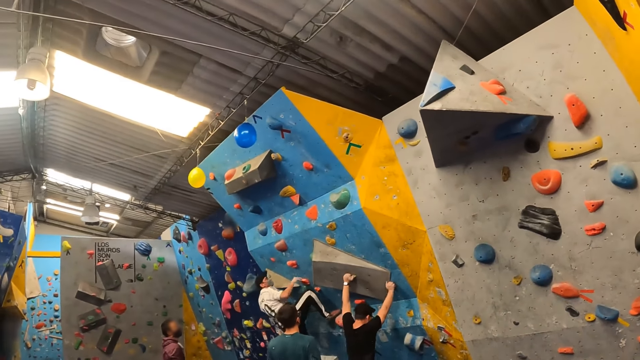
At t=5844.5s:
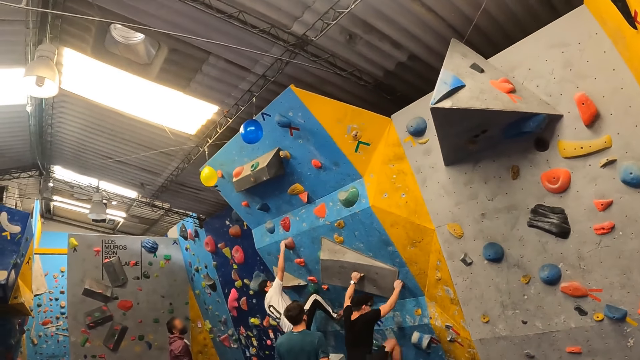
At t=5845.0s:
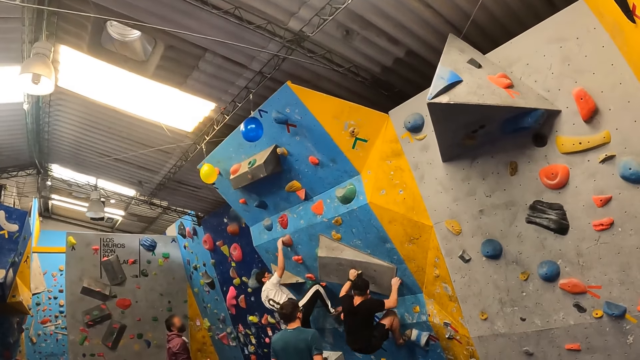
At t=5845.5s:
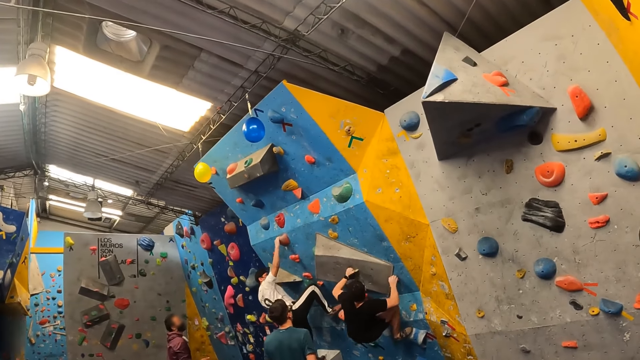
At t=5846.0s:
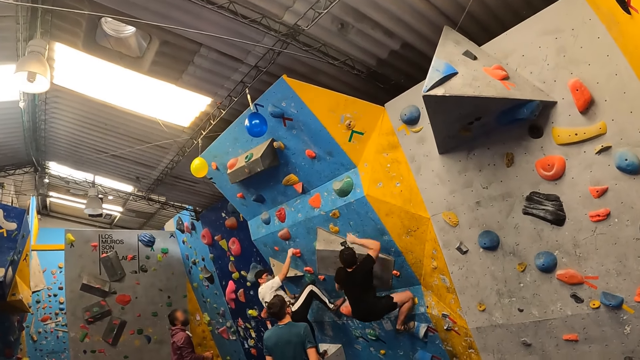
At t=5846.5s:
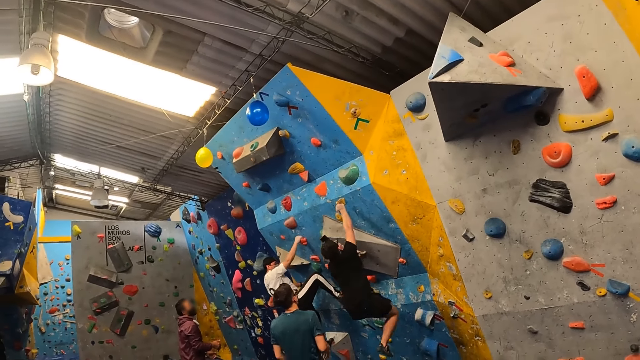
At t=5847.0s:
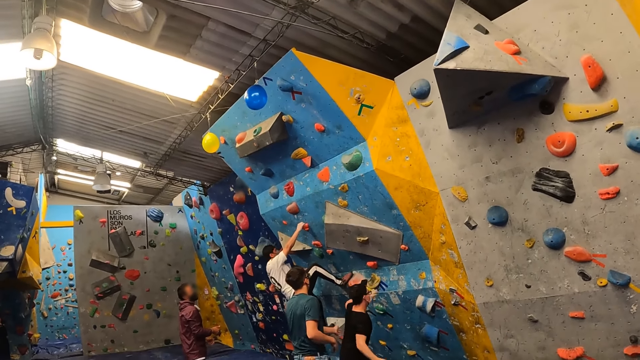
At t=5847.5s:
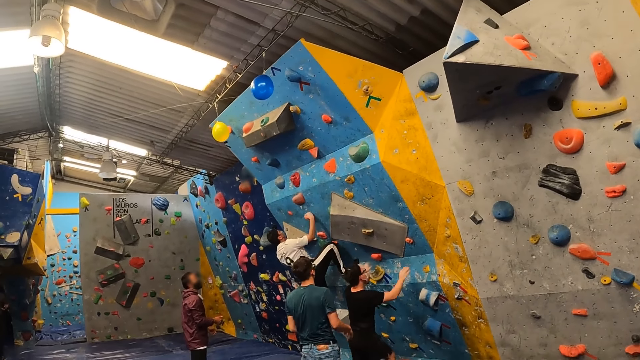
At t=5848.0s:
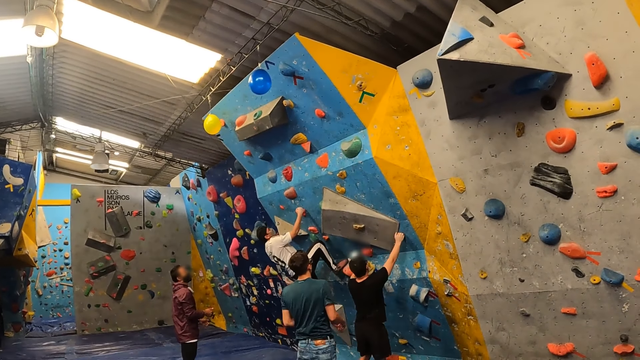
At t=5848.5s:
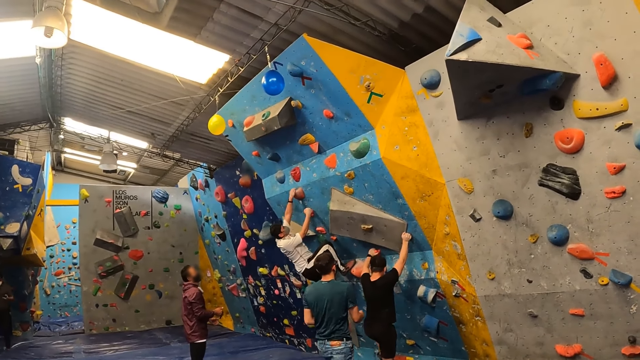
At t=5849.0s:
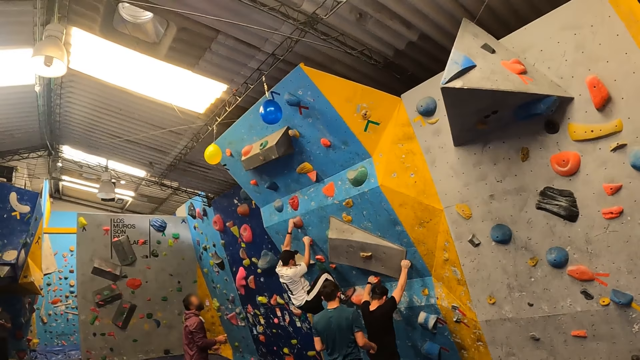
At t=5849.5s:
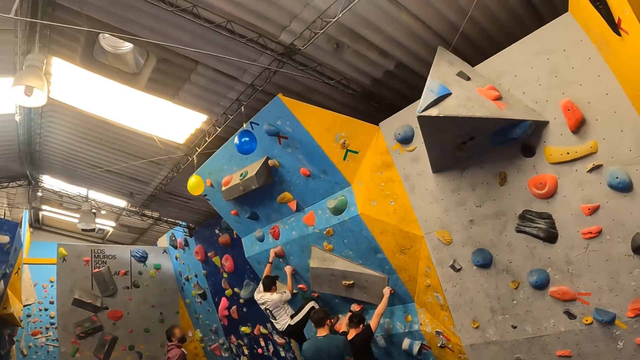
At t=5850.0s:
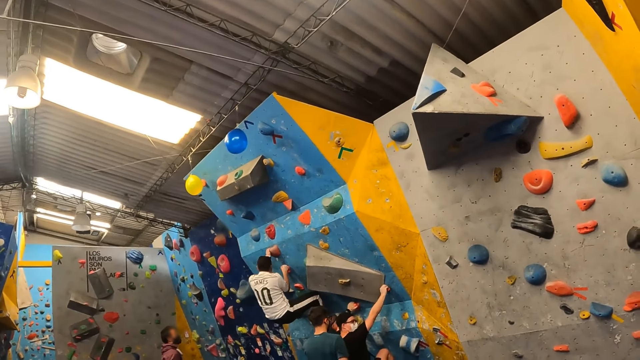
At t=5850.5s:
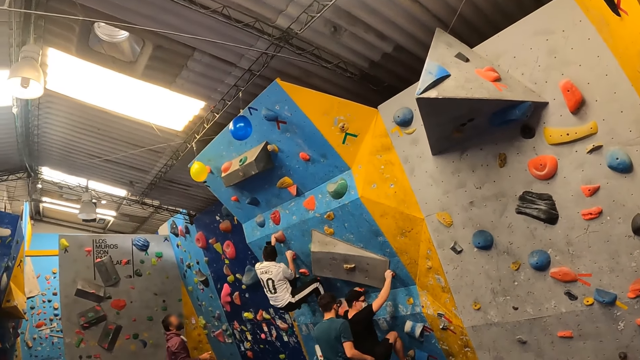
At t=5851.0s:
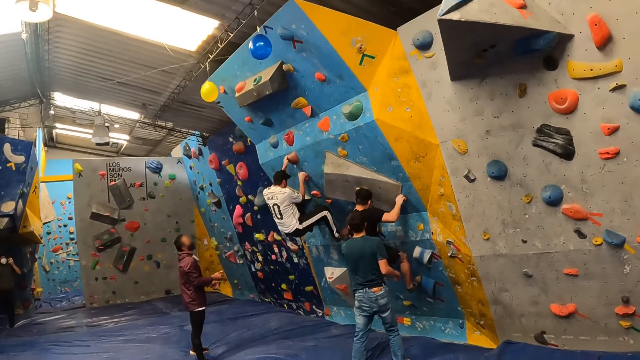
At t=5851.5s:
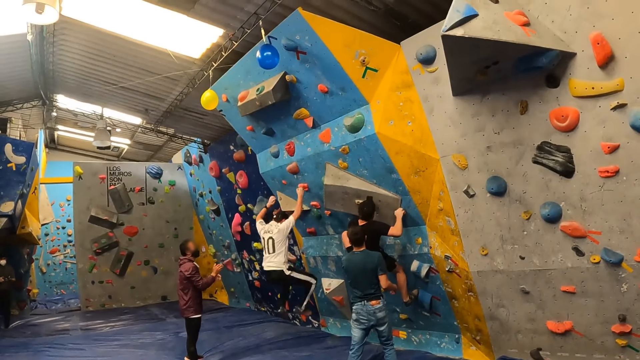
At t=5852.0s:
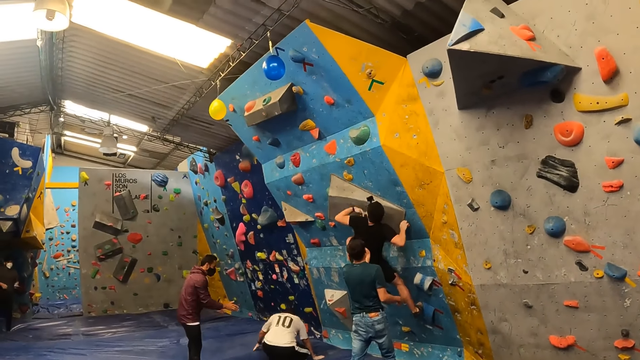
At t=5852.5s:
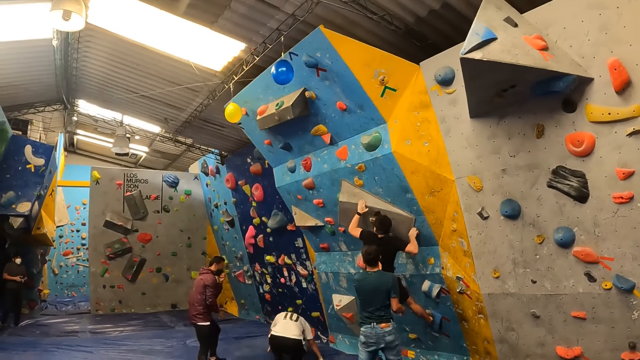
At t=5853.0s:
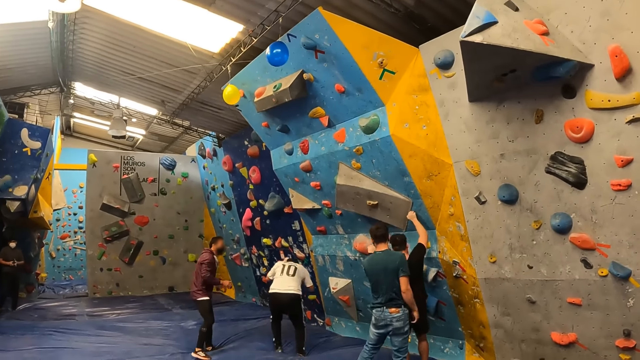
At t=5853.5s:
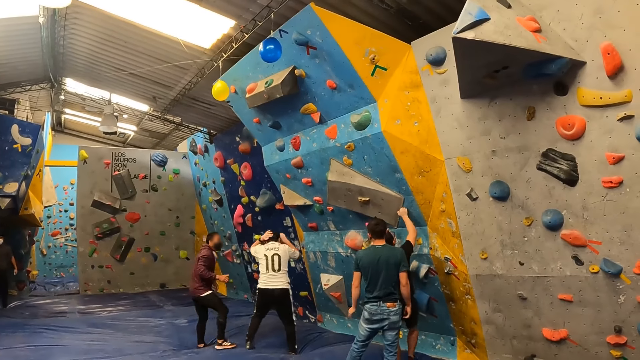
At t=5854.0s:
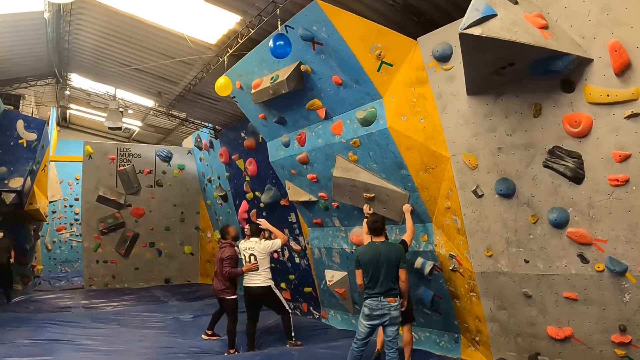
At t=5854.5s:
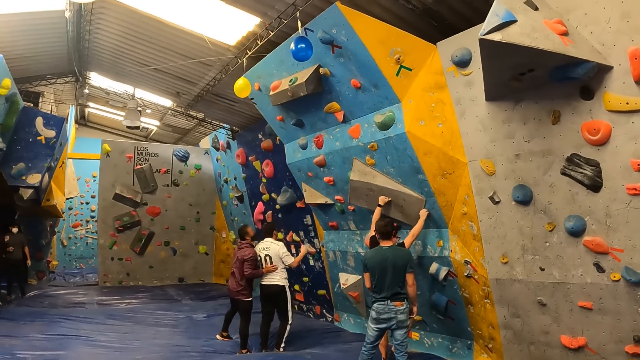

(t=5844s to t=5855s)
A man drops down from the bouldering wall. The man climbs the bouldering wall. Another man drops down from the bouldering wall. The first man drops down from the bouldering wall.

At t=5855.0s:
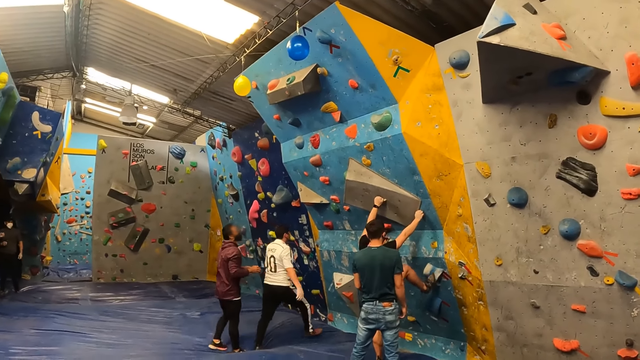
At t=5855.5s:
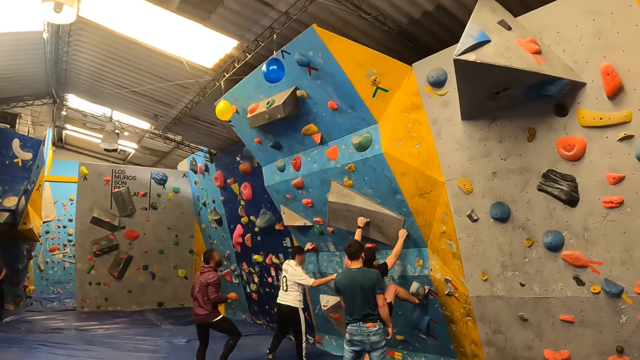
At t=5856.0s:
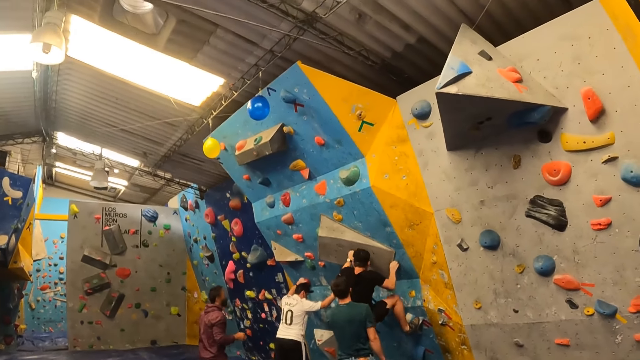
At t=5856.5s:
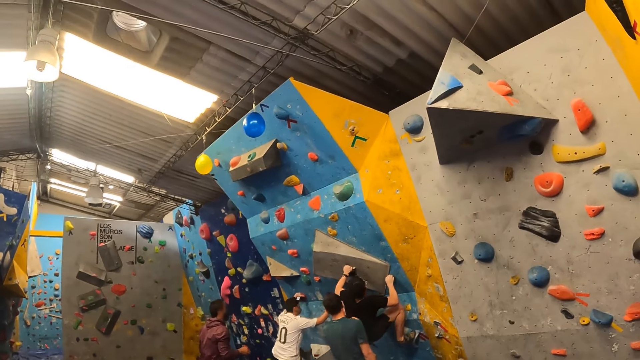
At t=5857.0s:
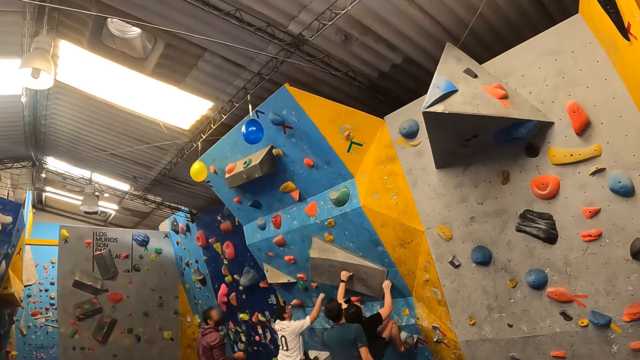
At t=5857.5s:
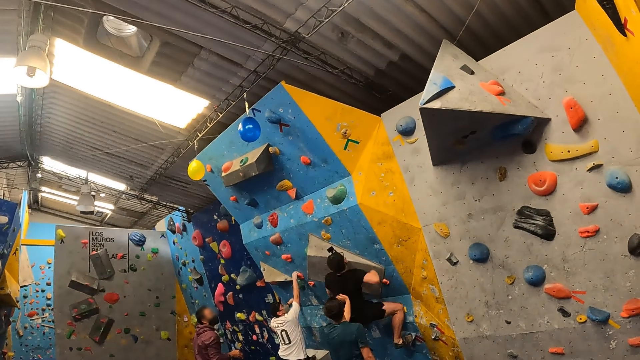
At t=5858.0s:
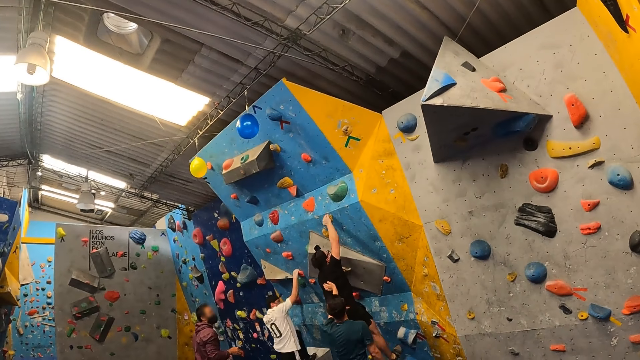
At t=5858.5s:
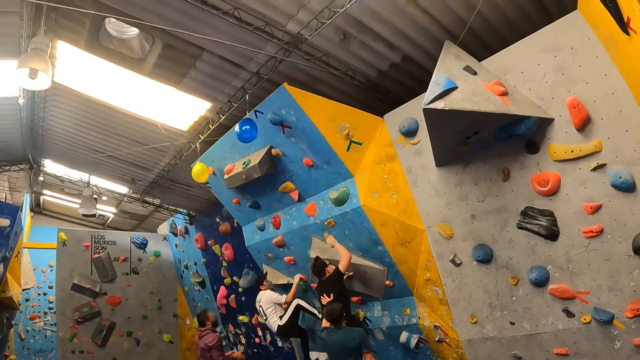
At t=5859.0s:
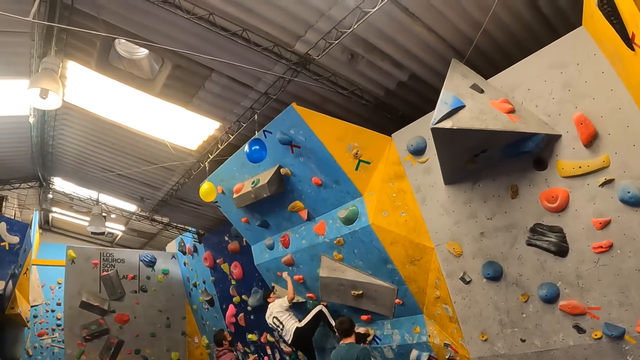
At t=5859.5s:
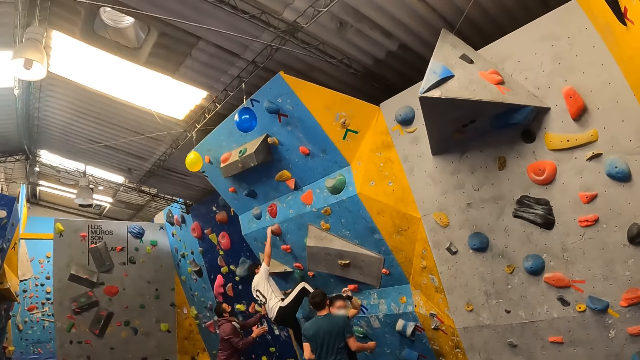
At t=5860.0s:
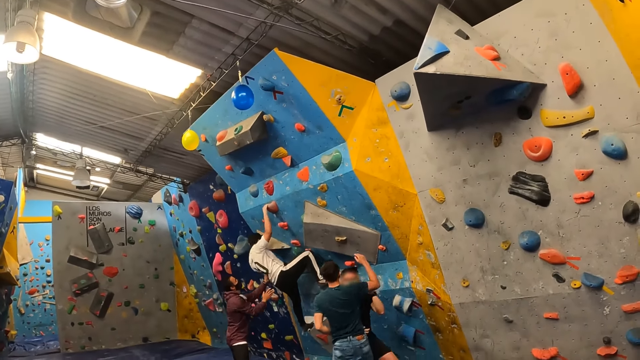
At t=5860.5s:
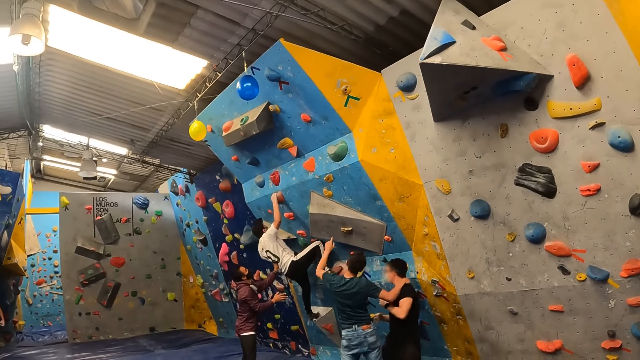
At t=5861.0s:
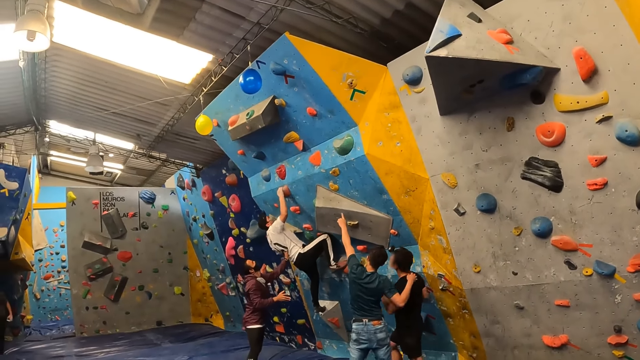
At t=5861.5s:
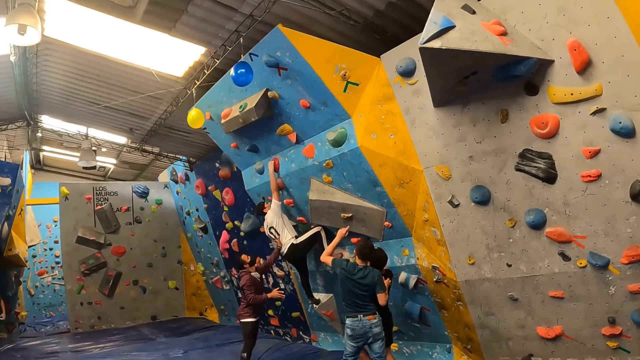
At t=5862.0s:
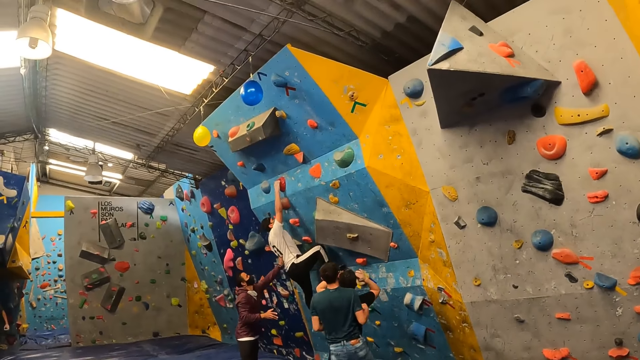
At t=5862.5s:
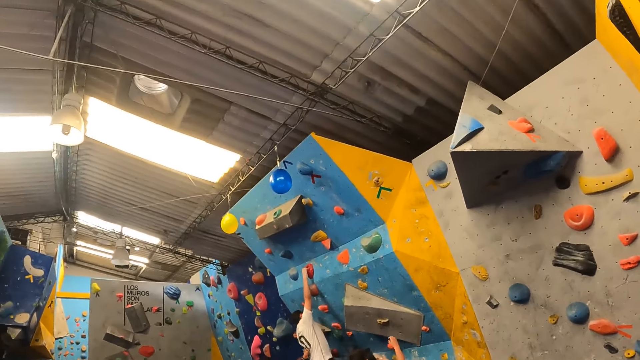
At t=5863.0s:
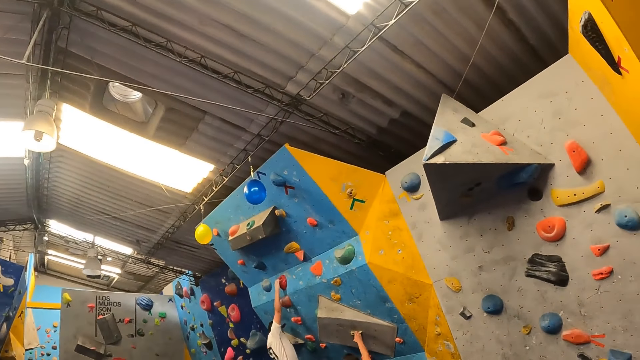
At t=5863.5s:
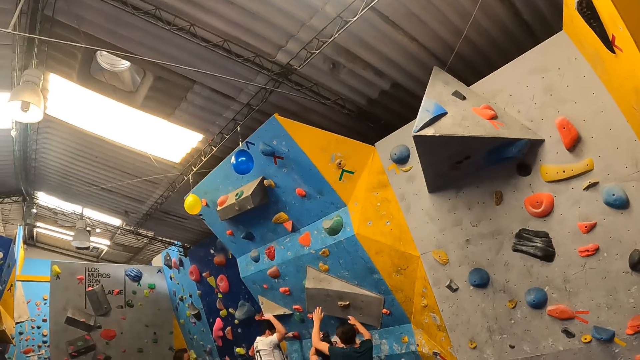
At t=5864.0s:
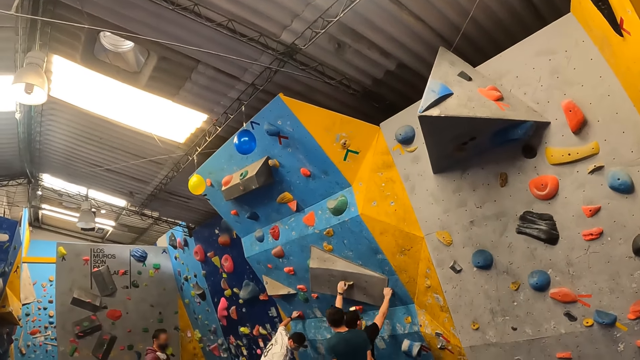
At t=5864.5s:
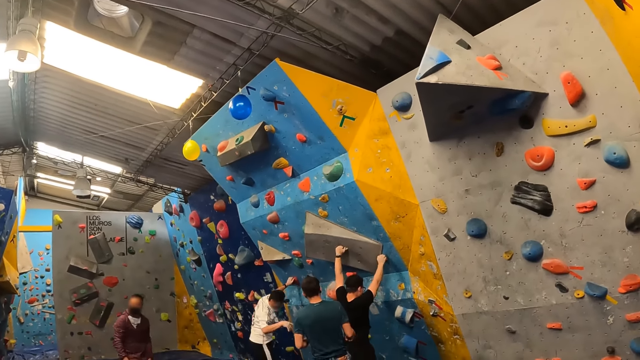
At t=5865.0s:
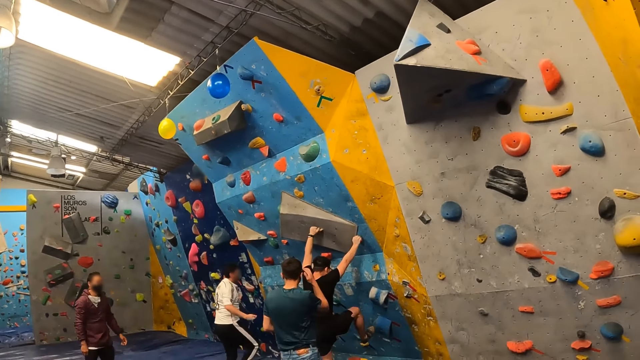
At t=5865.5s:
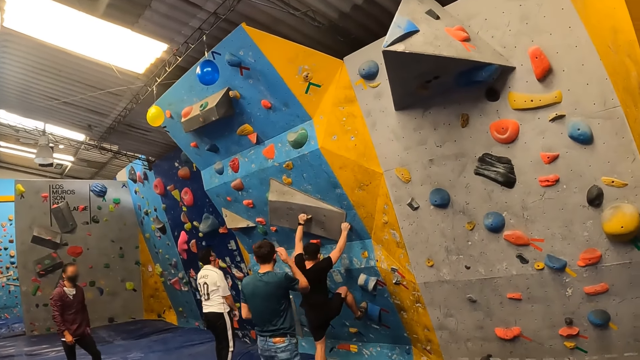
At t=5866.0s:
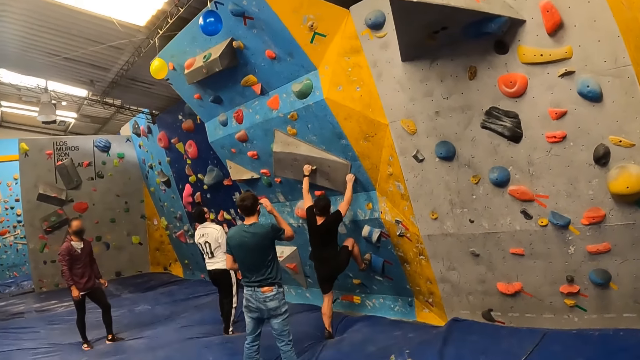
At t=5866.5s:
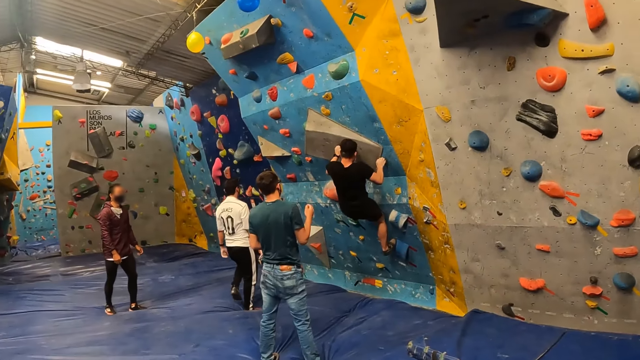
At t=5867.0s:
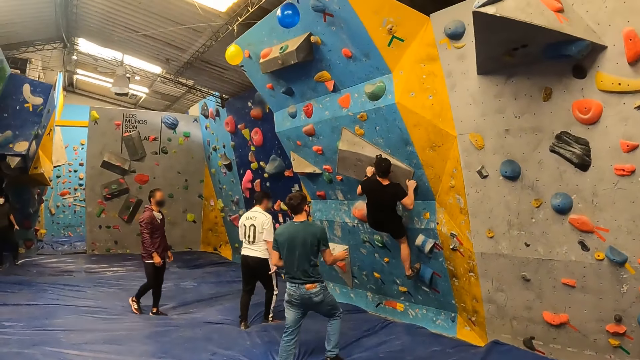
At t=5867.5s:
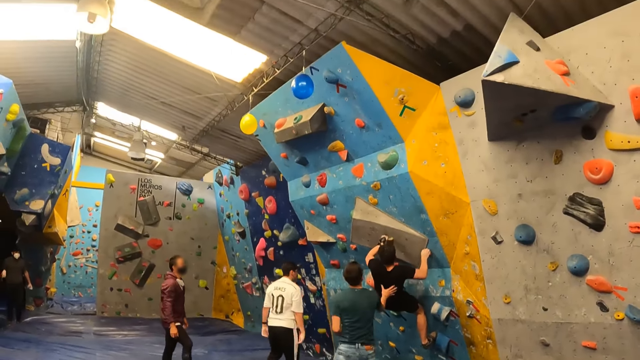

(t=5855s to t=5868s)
A person climbs the rock. Another person climbs the rock.
